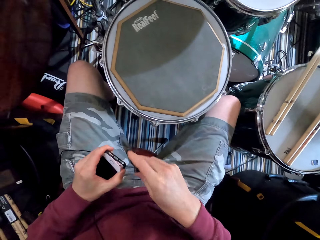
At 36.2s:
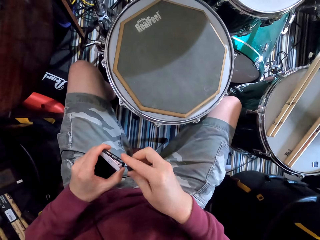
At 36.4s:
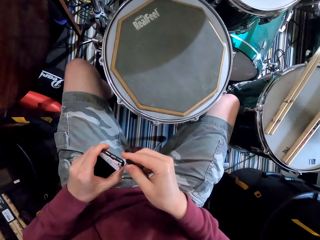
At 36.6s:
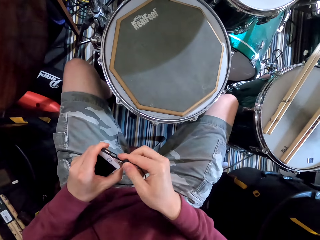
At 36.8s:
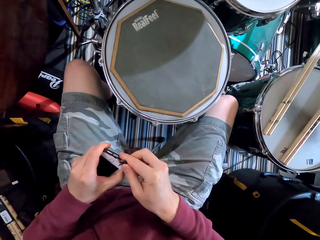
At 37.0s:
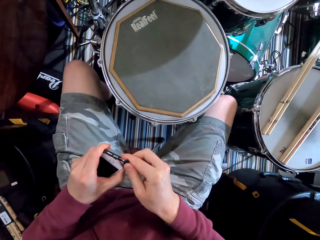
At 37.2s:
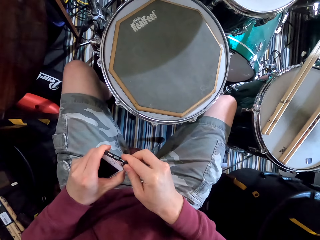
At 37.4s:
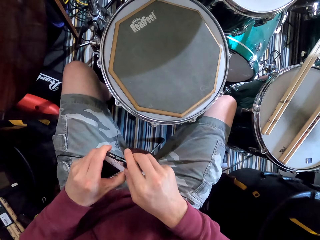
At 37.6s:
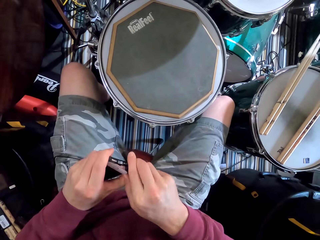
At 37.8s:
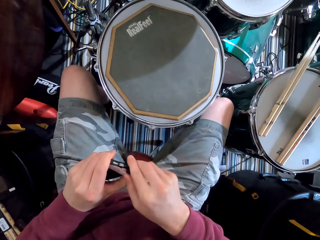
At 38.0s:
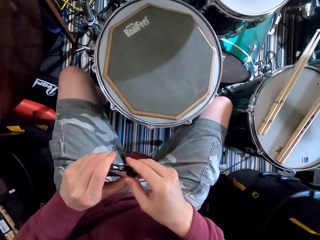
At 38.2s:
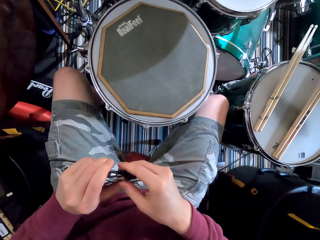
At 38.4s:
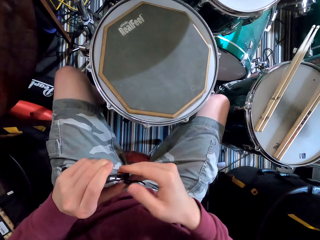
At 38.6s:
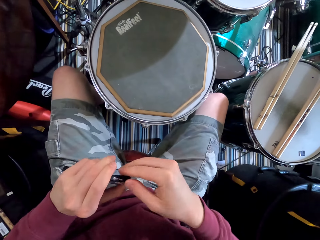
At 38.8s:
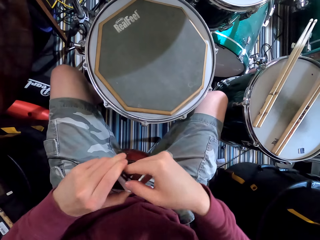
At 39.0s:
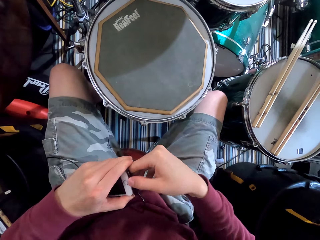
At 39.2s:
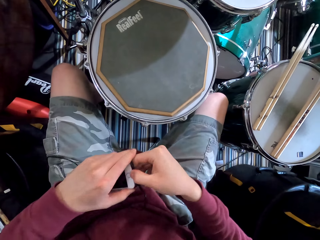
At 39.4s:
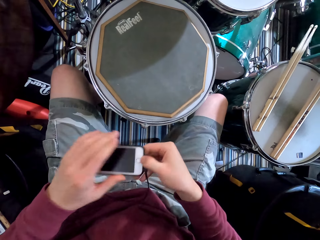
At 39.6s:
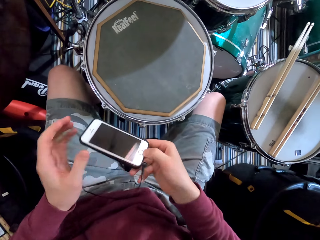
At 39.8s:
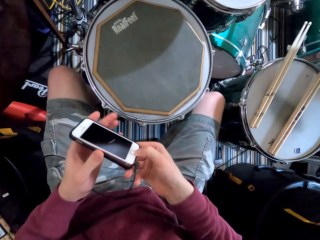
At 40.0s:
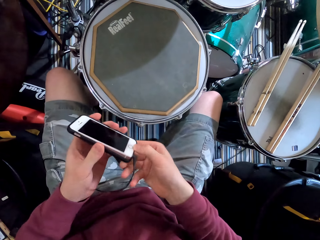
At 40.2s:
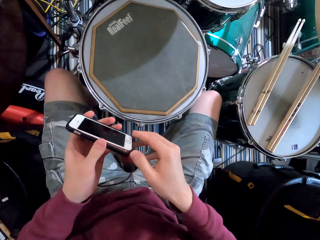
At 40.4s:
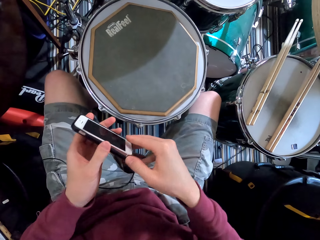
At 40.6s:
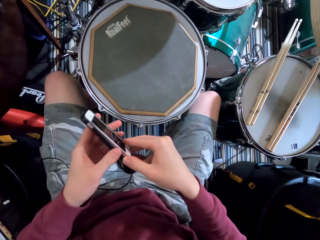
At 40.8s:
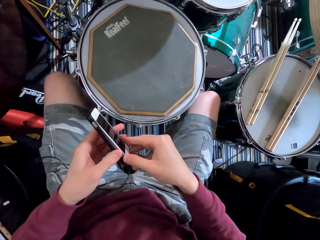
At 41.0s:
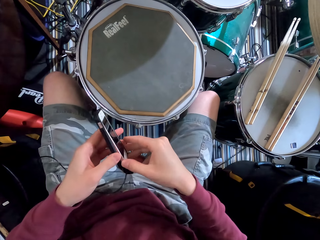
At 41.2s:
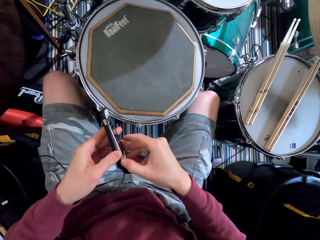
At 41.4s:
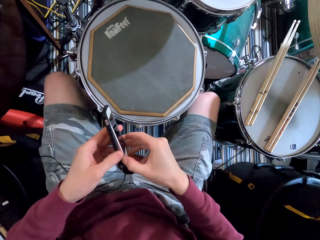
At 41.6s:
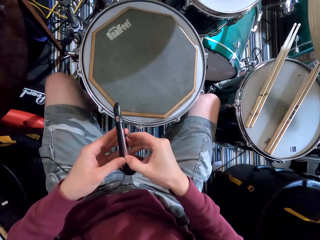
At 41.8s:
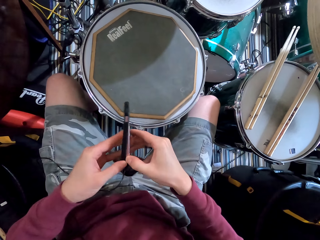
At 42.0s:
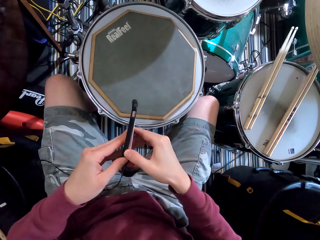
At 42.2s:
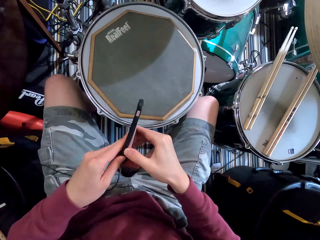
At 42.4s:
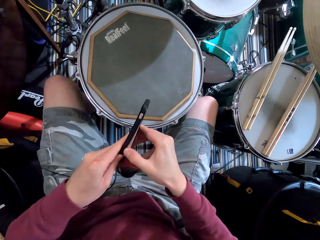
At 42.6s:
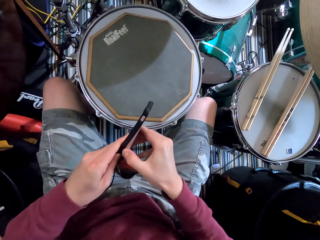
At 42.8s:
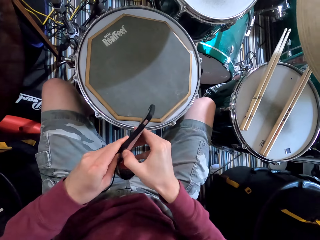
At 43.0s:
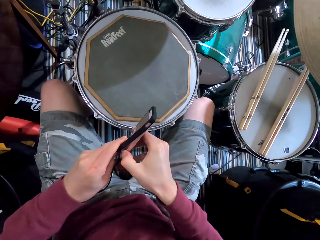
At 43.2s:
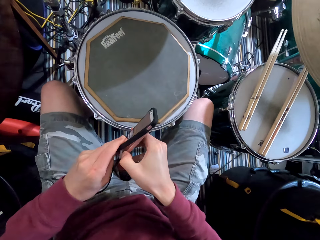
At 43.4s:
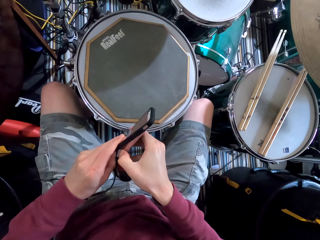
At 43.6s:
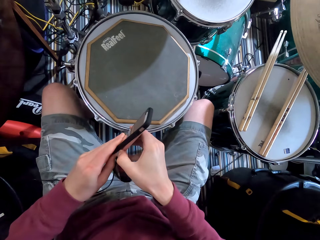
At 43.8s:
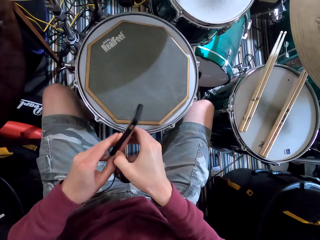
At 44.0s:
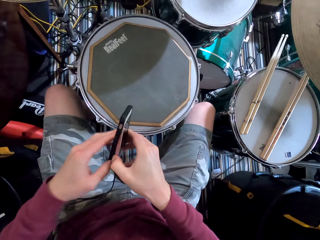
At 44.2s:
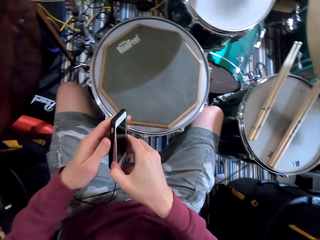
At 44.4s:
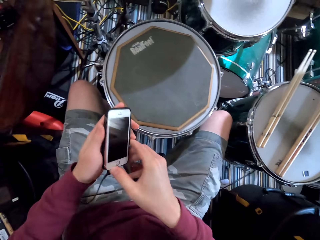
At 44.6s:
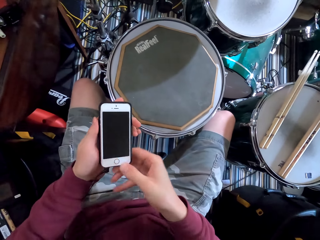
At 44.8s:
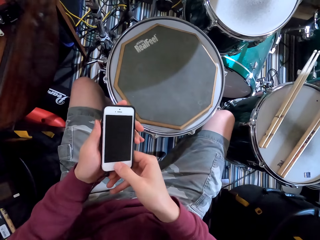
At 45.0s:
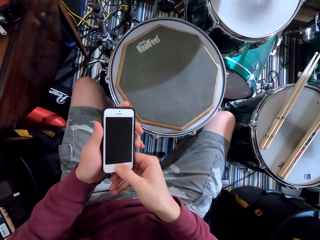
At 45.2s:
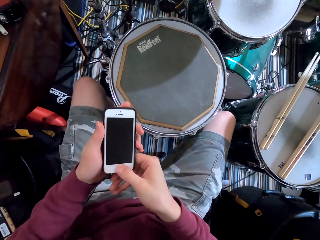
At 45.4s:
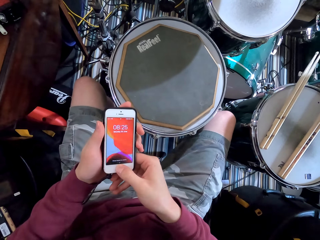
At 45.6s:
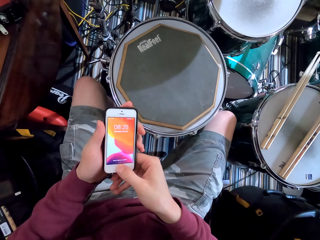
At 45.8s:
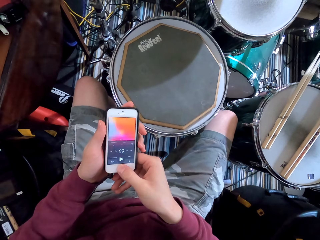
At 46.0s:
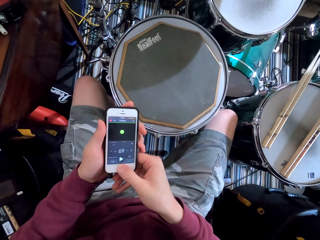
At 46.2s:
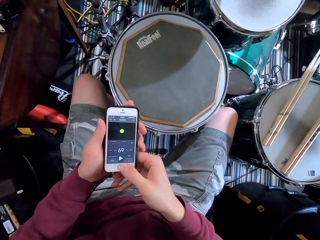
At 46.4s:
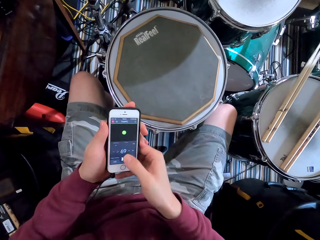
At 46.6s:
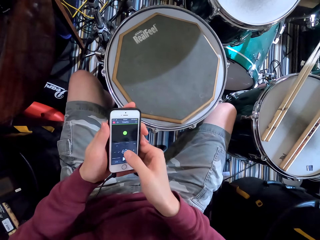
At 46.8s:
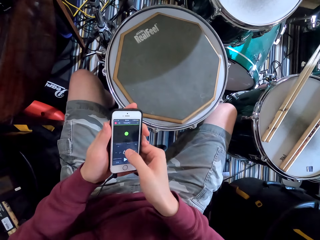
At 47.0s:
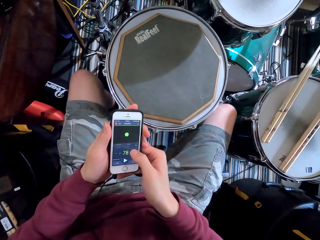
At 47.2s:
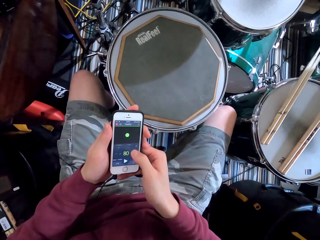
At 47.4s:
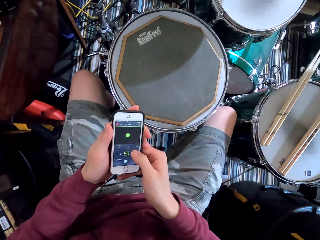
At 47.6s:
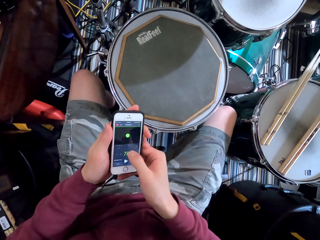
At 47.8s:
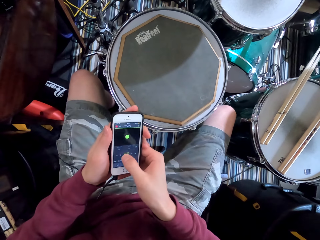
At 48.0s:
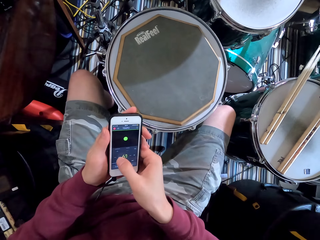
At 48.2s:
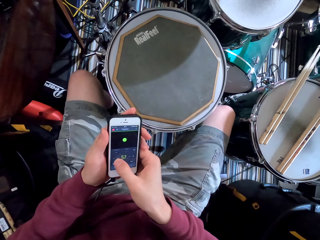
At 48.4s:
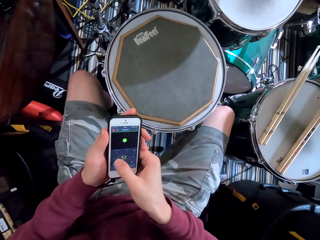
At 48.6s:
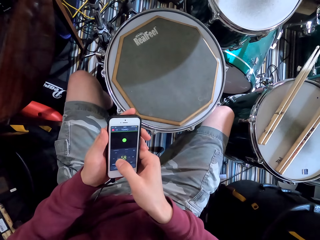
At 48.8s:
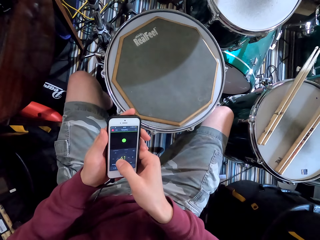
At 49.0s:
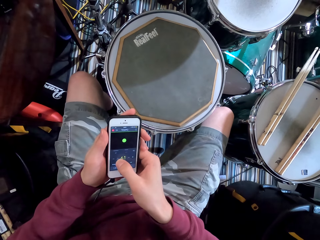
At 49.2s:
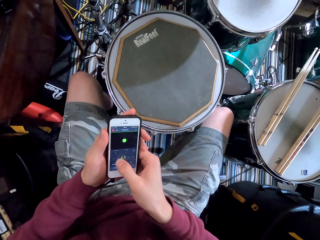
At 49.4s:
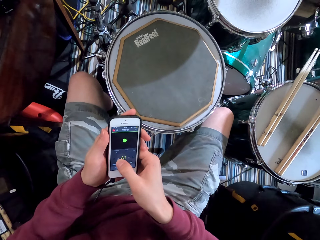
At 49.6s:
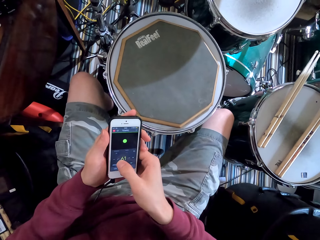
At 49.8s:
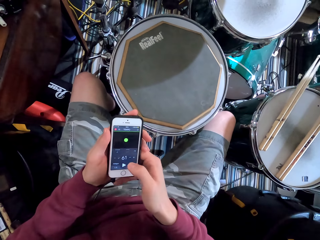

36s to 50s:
The camera wearer inserts the input plug of the earphone in the phone. They remove part of the back cover. They use the phone. They click on the phone. They scroll on the phone.

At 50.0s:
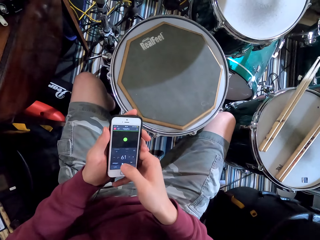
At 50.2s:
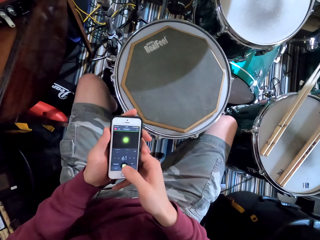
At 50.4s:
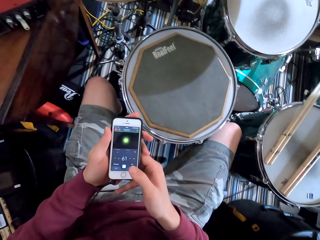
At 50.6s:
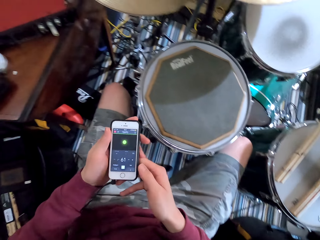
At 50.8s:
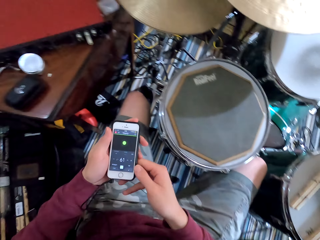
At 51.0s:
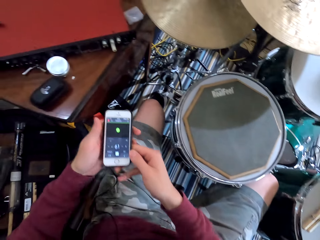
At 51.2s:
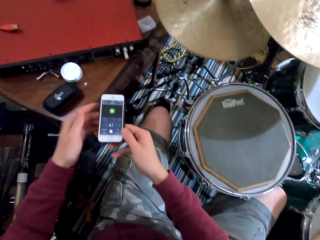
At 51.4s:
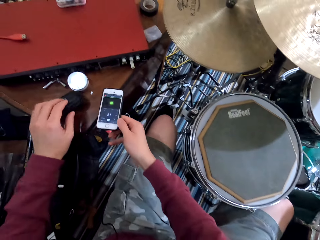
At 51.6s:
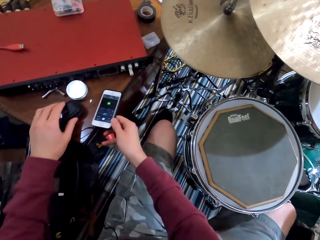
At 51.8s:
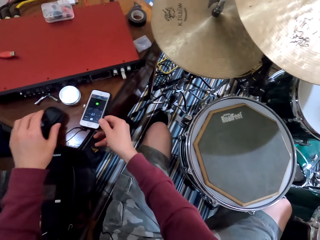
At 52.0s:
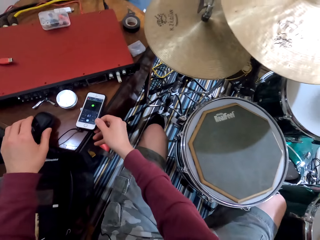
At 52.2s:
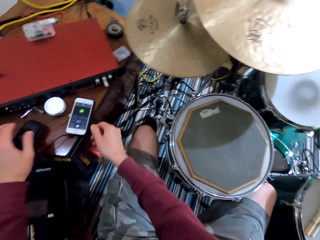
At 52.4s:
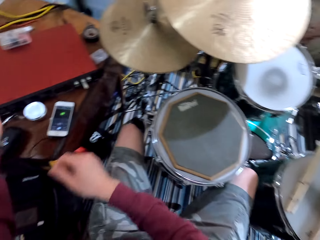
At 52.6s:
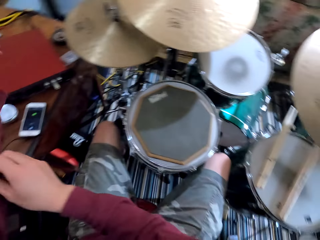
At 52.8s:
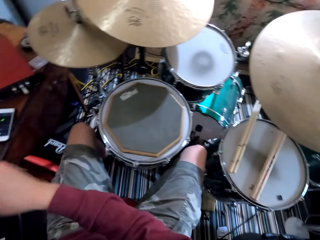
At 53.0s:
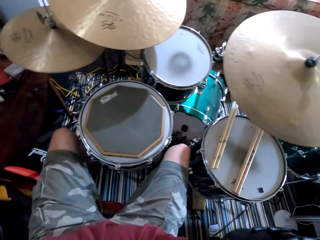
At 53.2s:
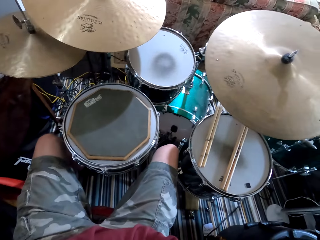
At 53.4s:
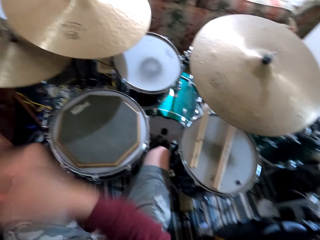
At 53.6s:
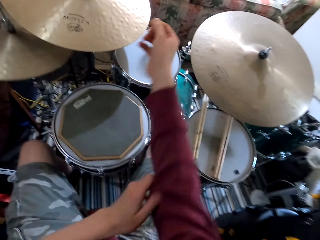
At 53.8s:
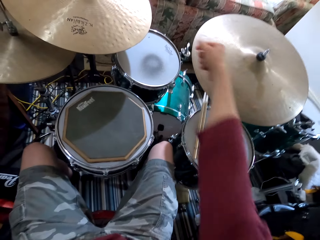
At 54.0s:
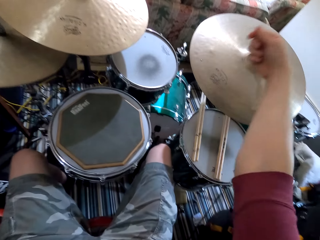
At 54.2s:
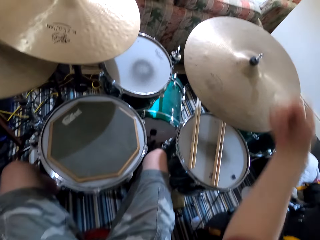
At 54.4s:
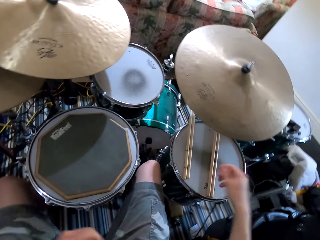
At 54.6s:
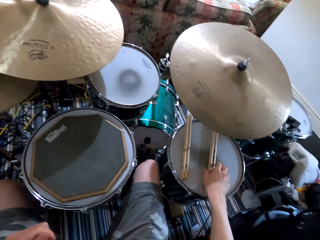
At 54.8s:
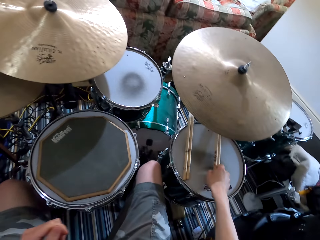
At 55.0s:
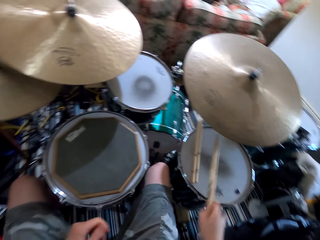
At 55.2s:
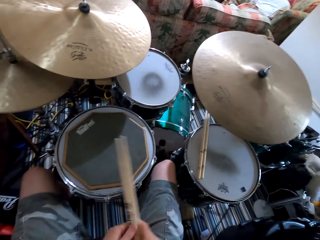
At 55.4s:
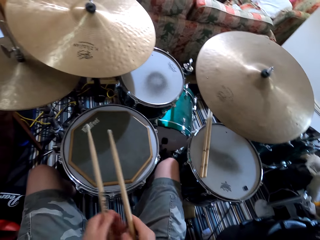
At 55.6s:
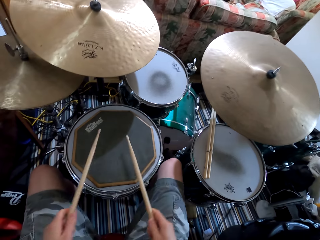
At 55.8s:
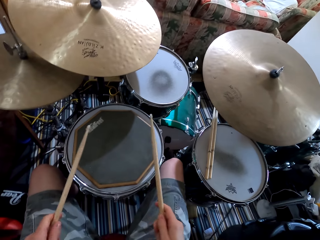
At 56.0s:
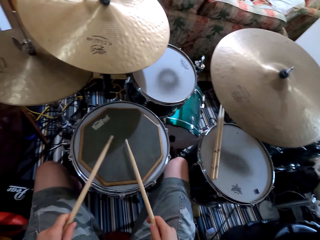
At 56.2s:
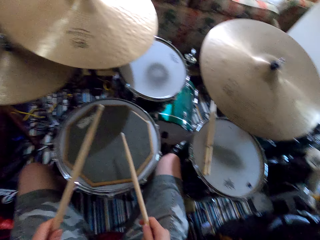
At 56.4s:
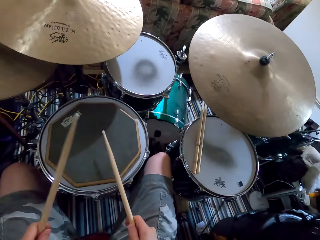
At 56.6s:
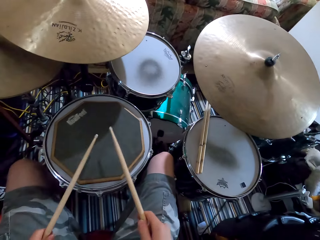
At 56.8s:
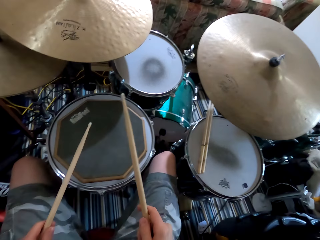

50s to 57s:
The camera wearer puts the phone on a table. He pushes something. He pulls up his sweater. He folds the sweater sleeves. He takes the drum sticks. He holds the drum sticks with both hands. He plays the drums.
